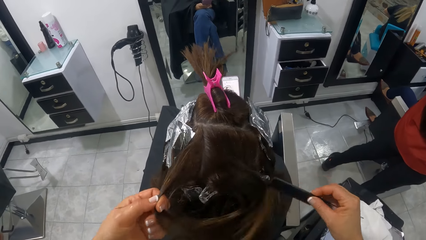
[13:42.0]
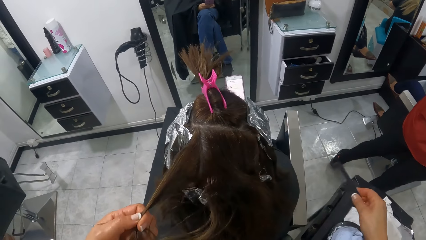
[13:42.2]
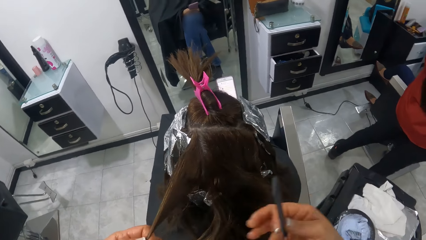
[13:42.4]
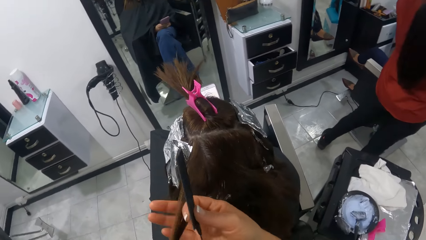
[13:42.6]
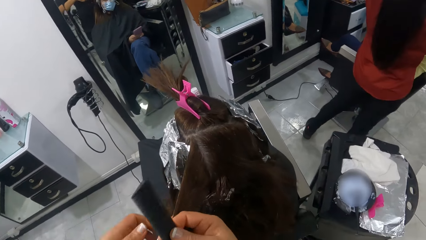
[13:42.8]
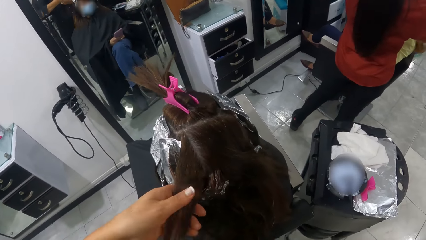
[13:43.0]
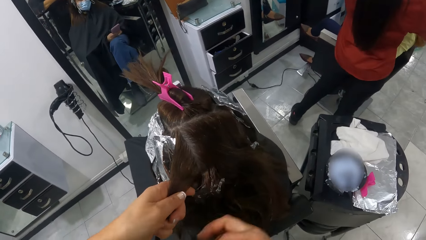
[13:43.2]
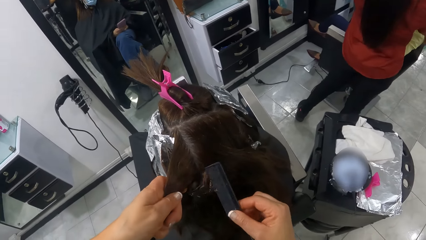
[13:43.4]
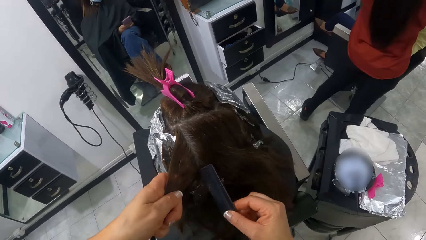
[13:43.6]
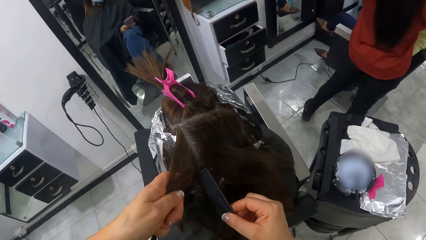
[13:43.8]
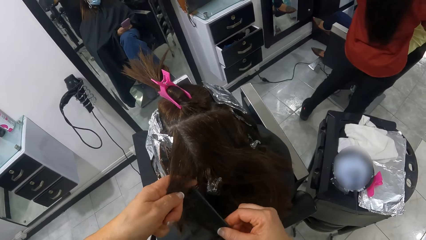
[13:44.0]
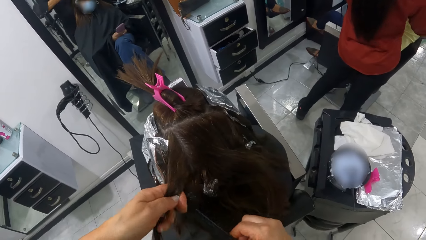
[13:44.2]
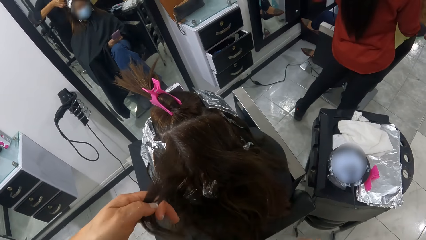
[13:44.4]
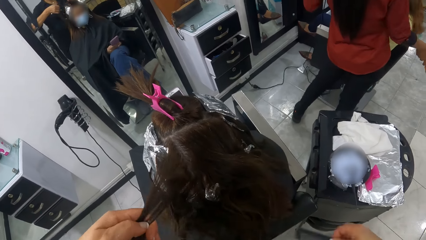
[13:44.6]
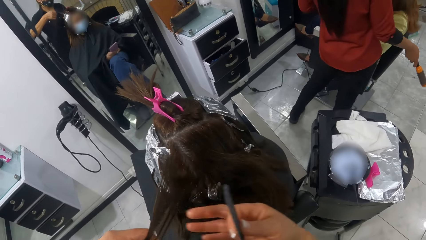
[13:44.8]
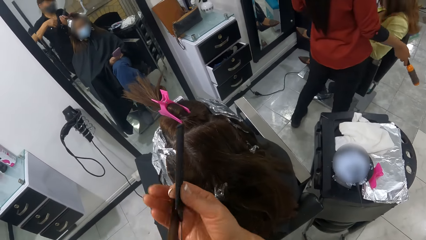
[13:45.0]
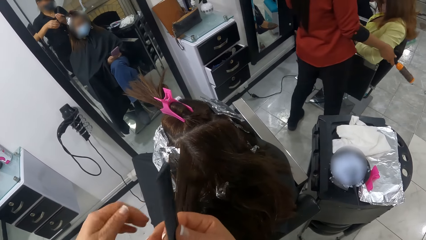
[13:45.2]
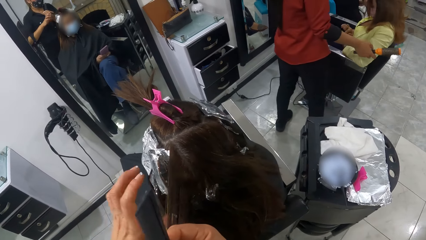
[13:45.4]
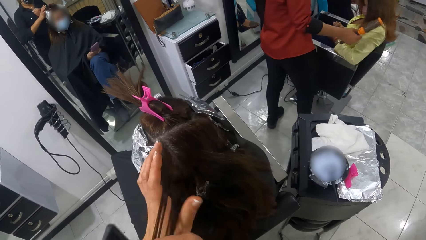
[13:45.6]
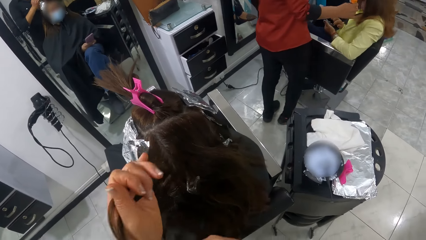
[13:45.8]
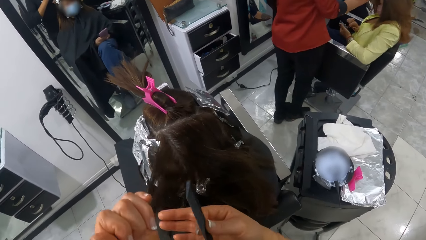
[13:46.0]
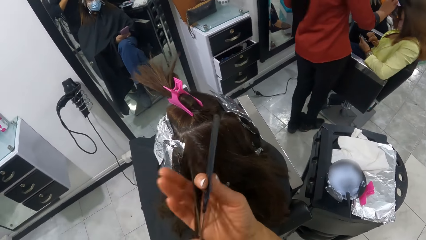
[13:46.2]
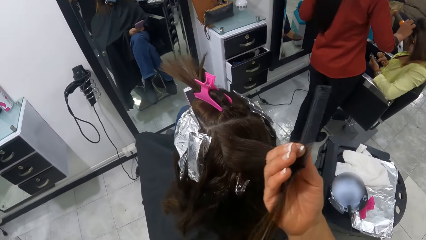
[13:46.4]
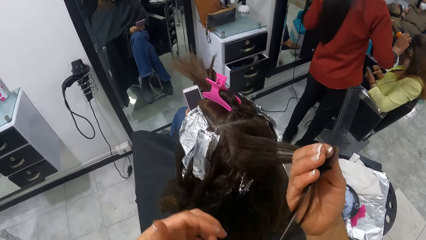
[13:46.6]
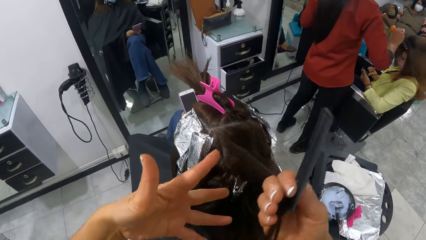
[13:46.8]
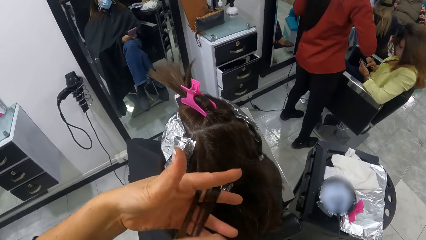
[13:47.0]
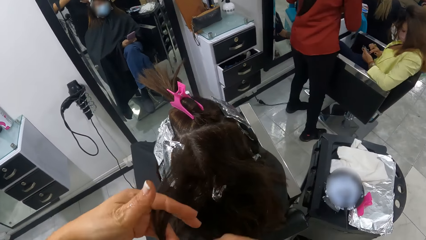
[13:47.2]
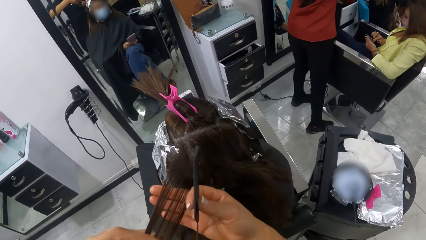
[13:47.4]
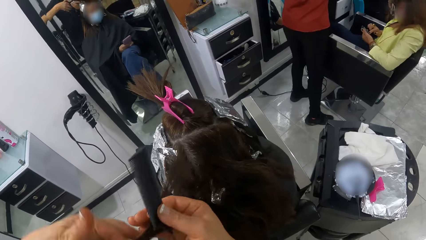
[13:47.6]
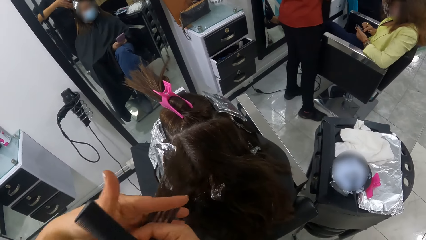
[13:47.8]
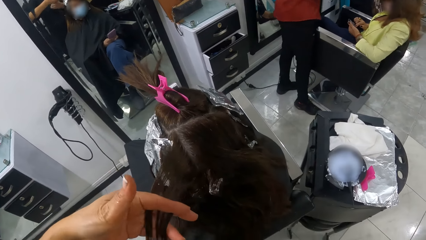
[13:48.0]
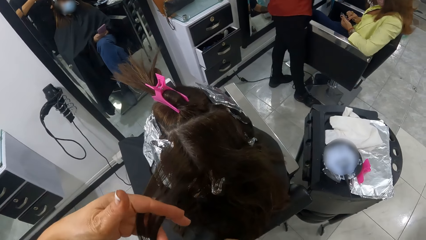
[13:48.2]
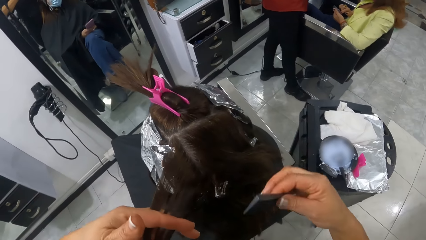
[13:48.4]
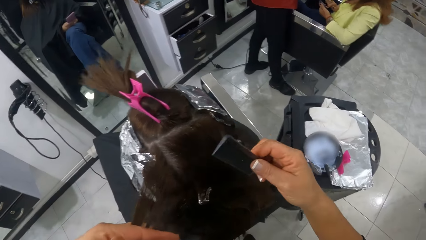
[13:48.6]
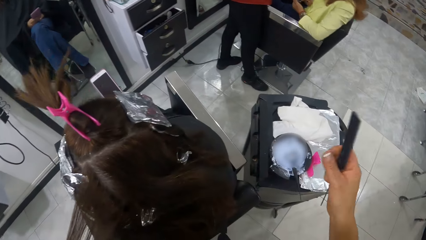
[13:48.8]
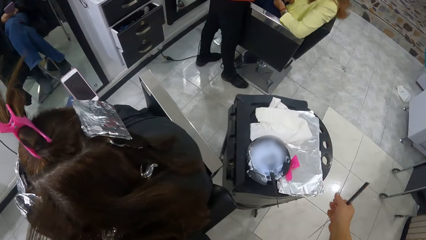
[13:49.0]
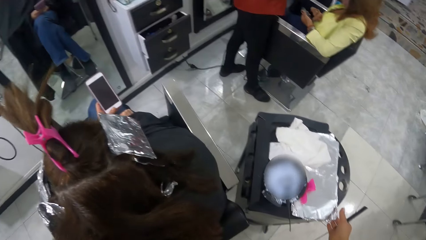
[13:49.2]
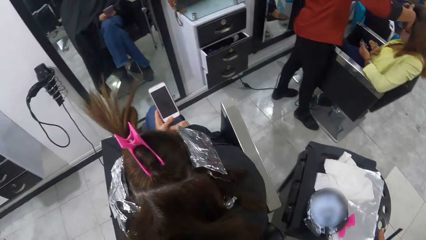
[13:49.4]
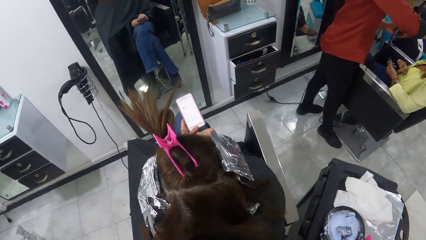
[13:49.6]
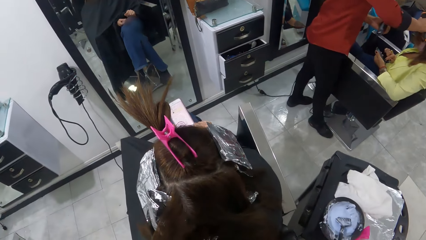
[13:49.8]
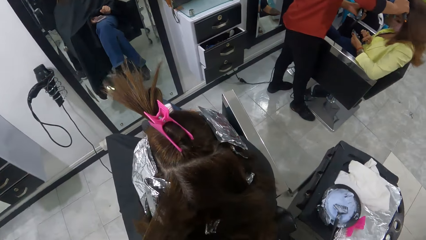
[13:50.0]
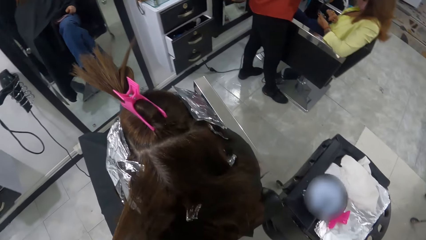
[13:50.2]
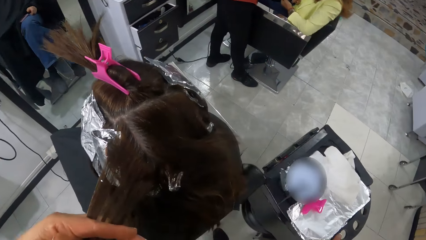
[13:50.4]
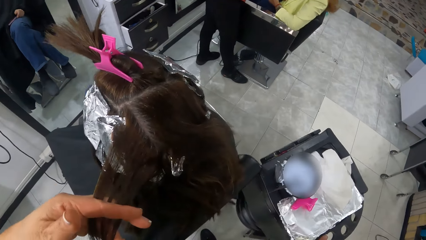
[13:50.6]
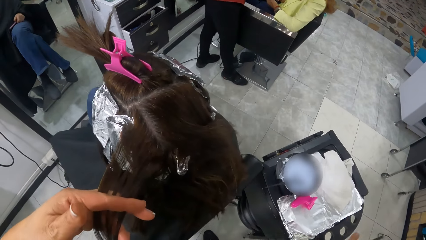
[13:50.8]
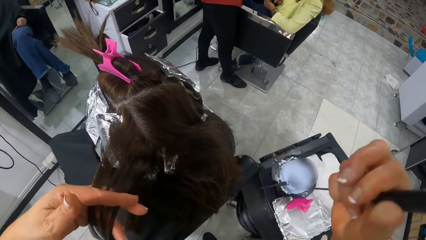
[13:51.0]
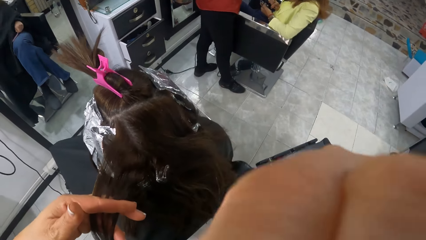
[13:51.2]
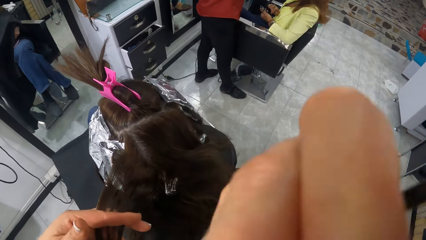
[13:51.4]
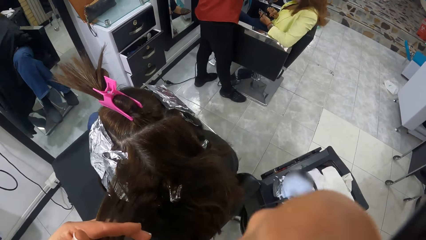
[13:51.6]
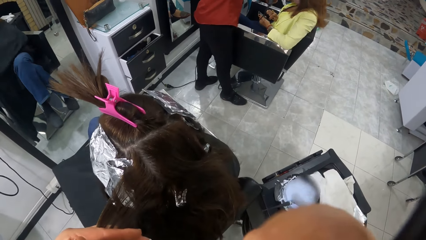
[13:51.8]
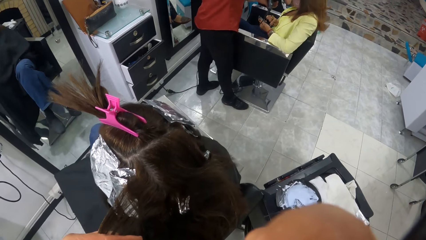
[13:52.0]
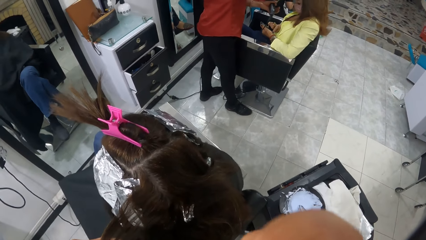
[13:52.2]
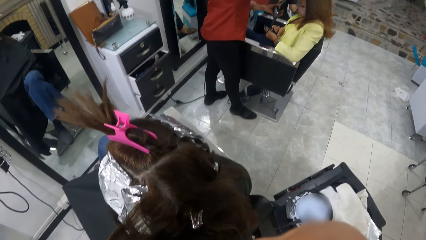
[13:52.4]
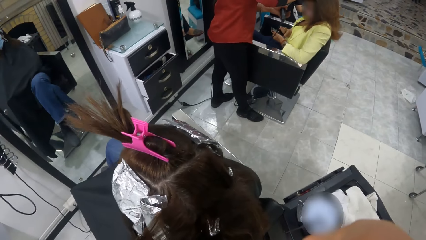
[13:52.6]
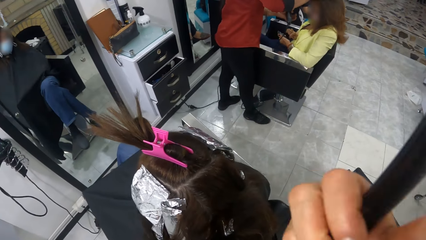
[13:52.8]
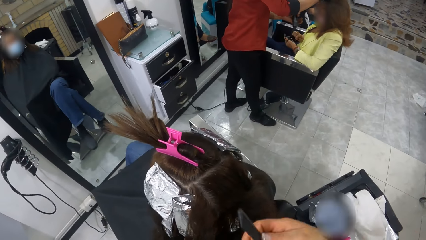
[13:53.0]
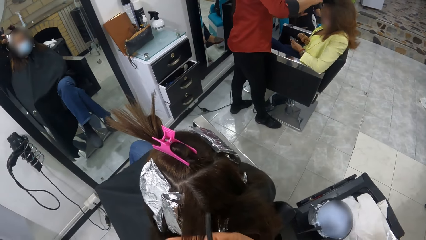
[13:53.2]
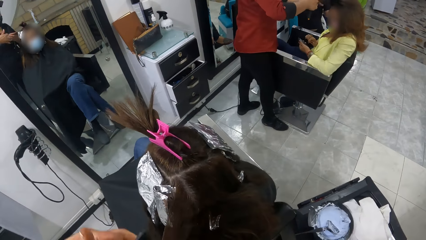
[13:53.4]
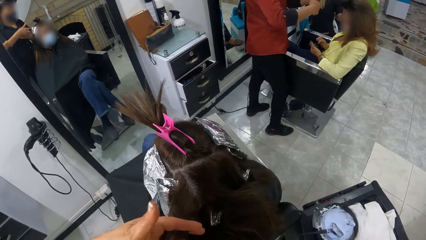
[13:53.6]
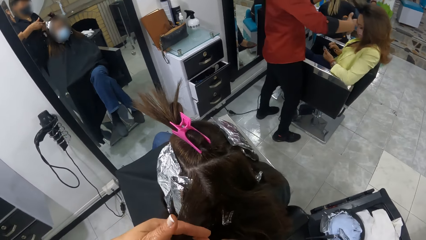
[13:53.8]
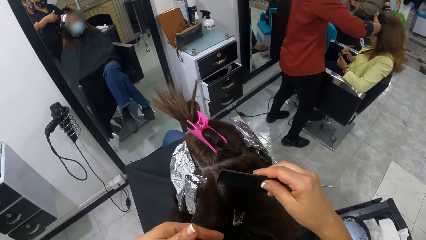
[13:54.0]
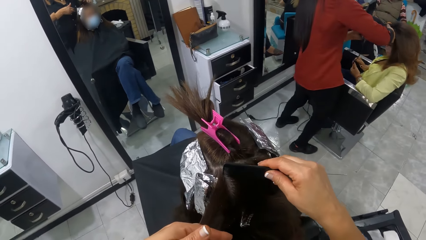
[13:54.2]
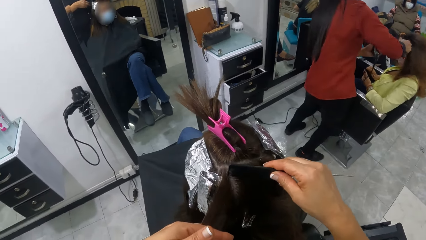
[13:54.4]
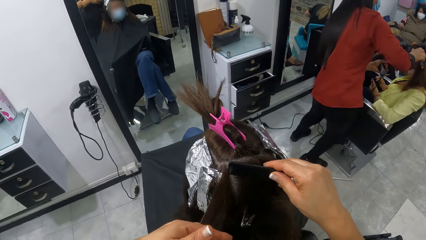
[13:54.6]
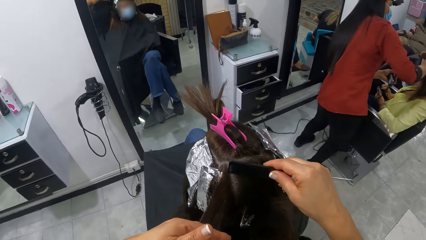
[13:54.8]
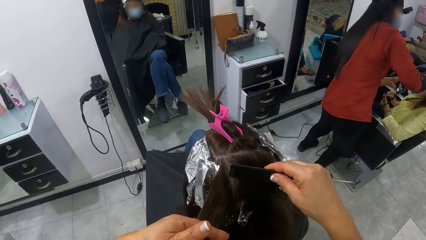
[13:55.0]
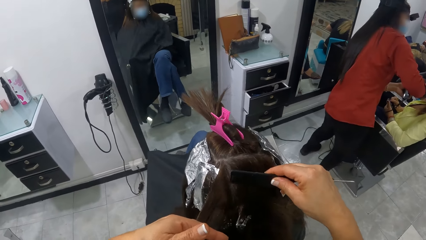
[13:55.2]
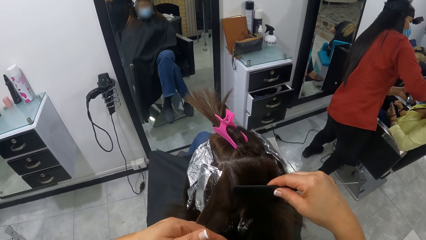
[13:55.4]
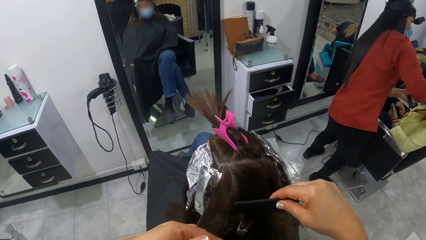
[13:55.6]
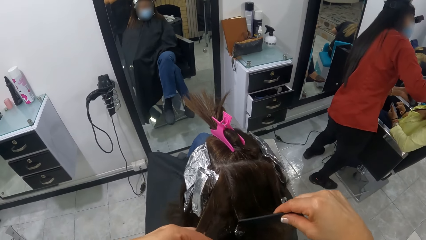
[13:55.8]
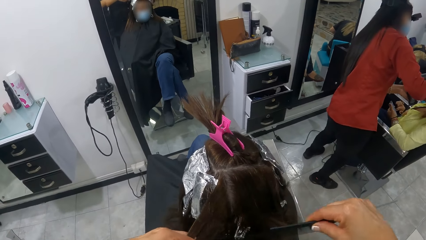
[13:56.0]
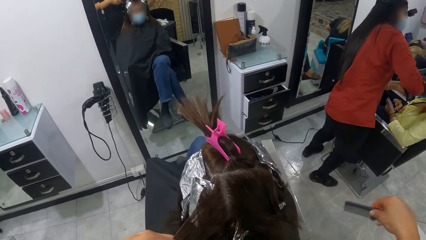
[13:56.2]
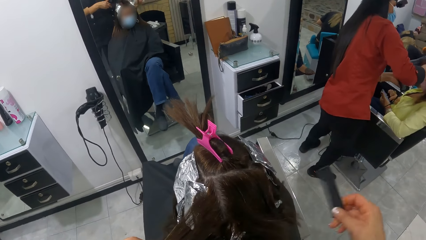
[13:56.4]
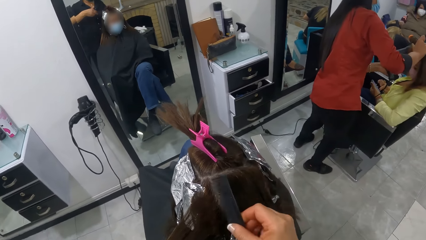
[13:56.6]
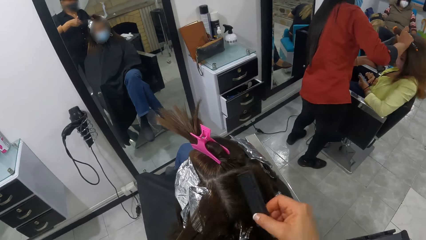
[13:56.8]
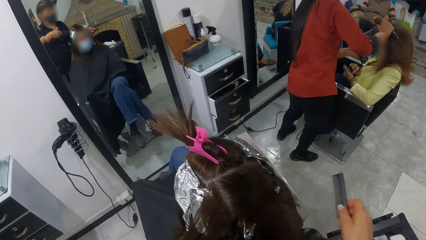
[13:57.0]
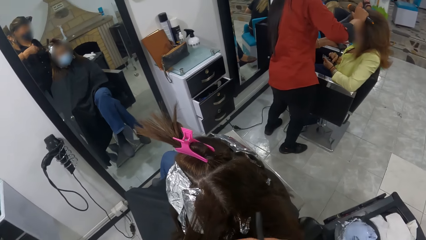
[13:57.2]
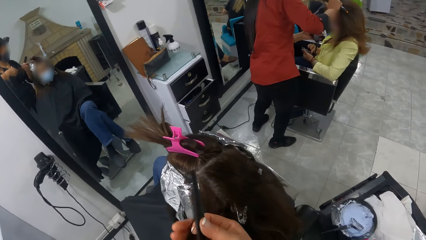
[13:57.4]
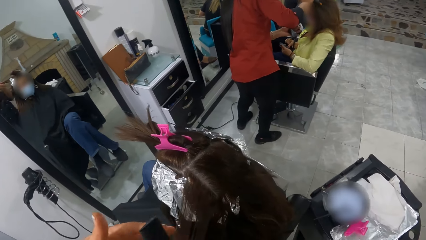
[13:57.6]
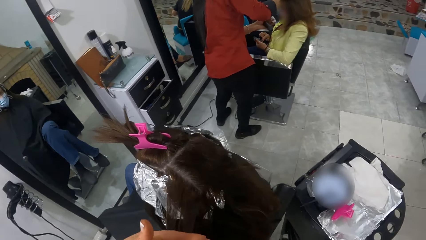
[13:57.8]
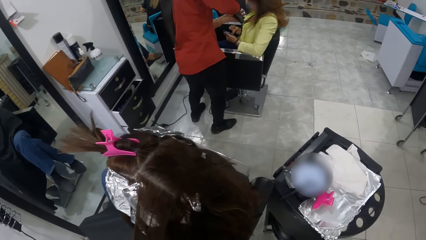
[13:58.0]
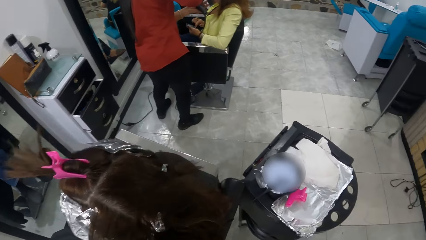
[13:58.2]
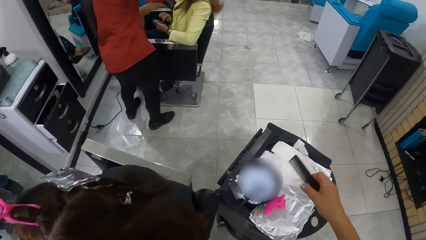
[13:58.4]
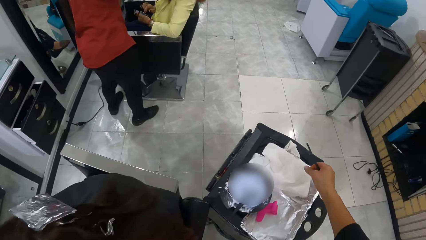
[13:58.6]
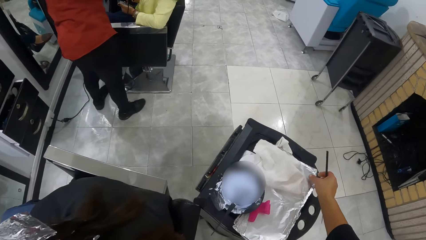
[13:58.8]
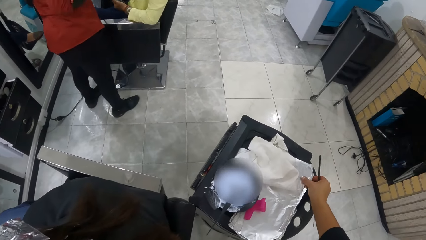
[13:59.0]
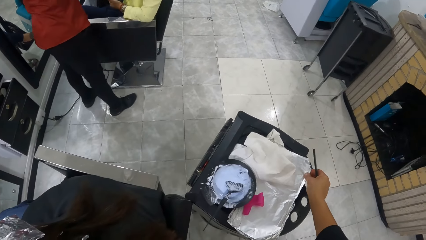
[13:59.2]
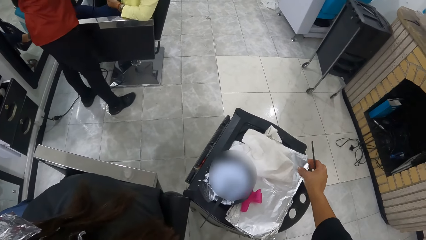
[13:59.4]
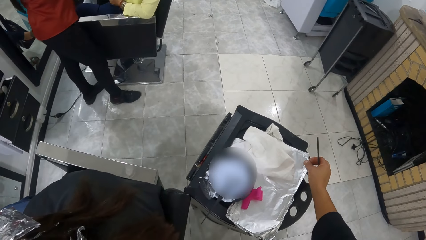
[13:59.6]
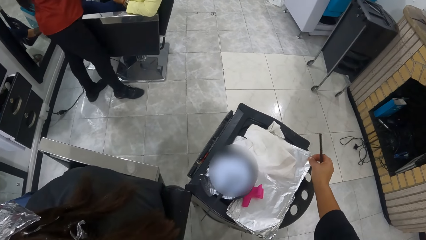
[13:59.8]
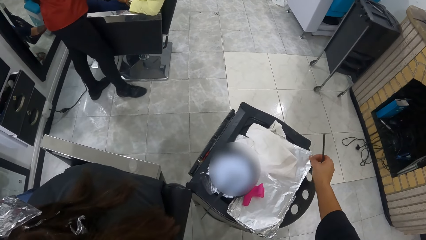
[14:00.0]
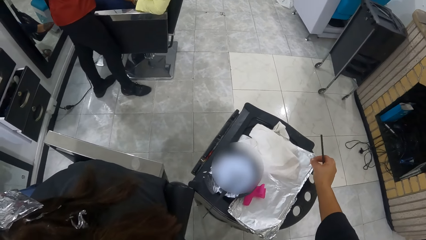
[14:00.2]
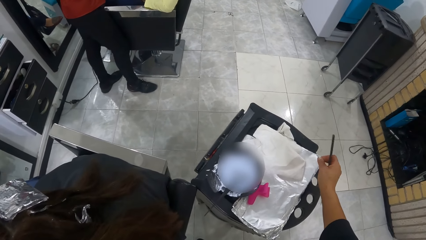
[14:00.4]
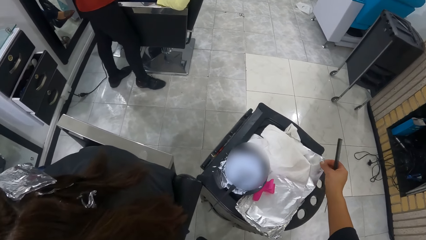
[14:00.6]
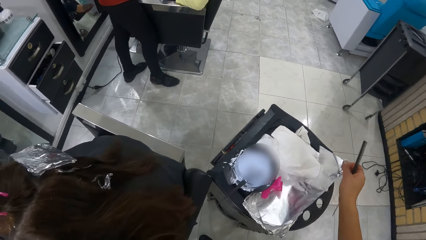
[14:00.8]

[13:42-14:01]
The camera wearer straightens the woman's hair with both hands. She adjusts a stand with her right hand. She pulls the salon trolley. She cleans her nose with her right hand. She parts the hair of the woman with the comb in her right hand. She combs the woman's hair. She picks up a foil on the stand with her right hand.
